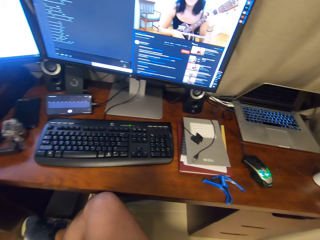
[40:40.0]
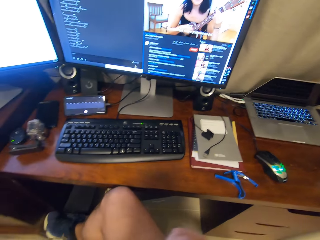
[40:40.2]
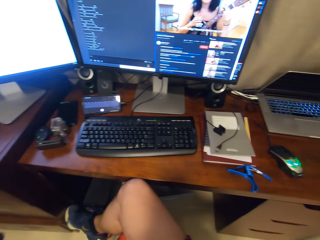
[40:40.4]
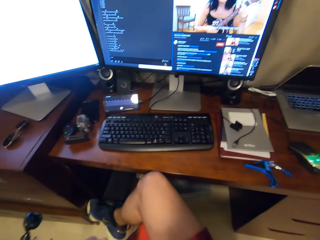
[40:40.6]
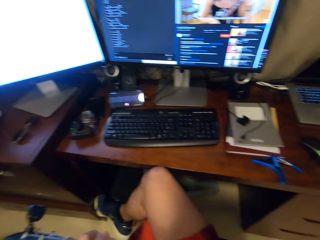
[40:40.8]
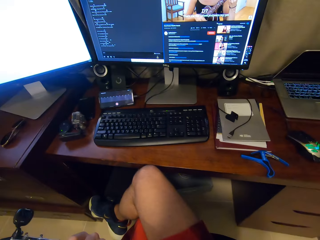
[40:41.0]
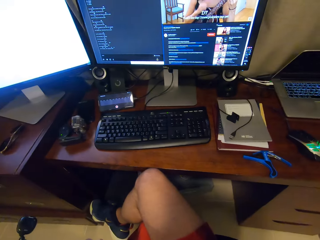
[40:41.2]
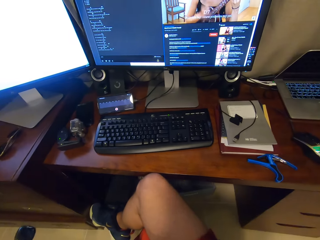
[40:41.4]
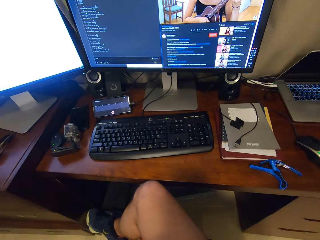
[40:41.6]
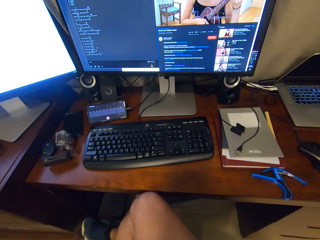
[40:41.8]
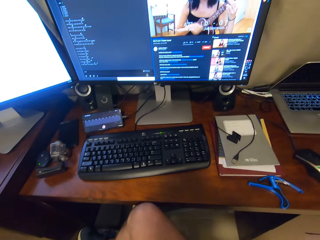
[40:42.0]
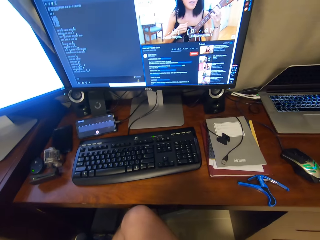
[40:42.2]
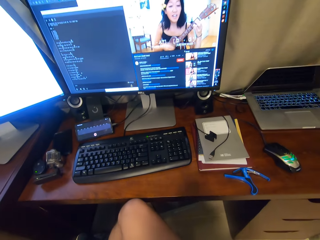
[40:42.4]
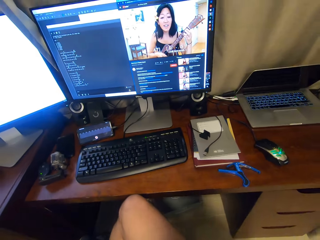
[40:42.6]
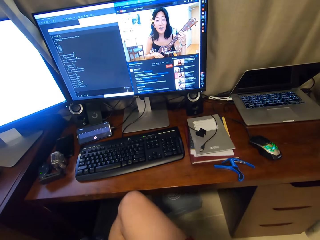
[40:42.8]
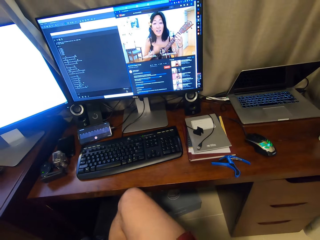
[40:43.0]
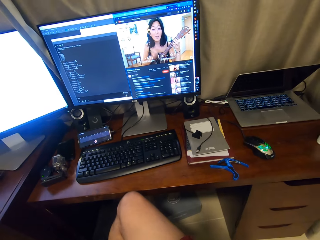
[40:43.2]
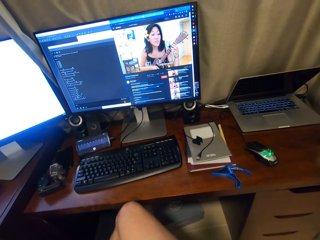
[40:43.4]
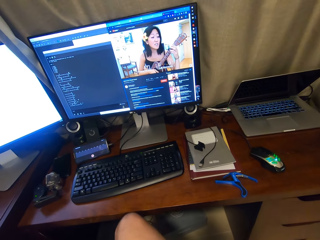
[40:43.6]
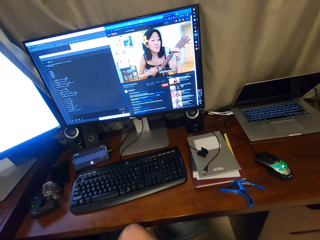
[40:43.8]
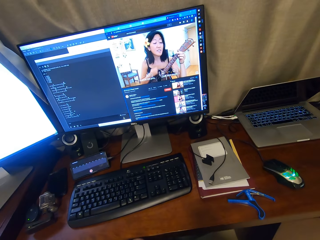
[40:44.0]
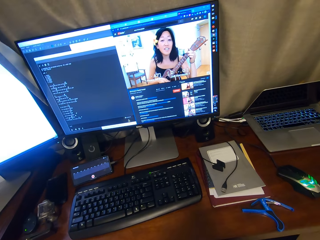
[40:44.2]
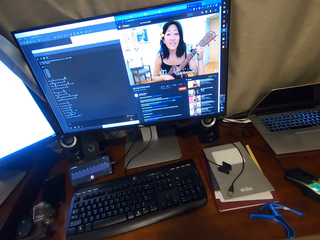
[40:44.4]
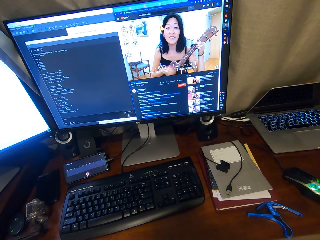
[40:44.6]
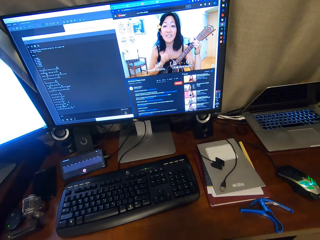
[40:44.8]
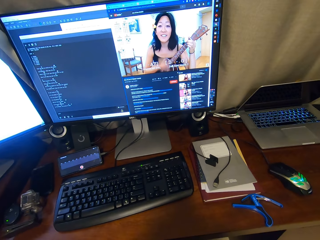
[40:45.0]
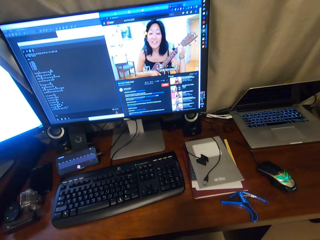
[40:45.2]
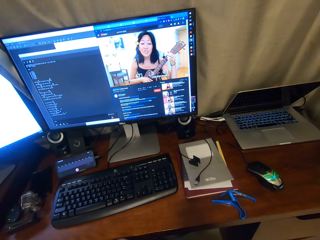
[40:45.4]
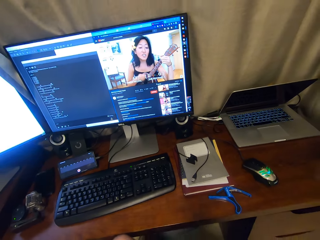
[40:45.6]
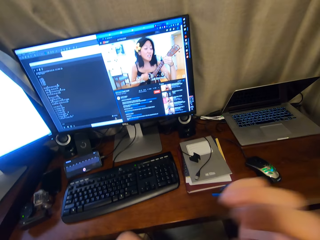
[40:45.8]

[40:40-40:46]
The camera wearer looks around.

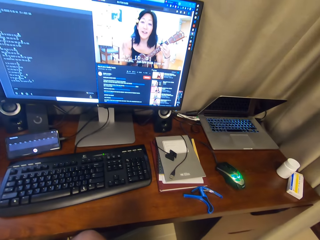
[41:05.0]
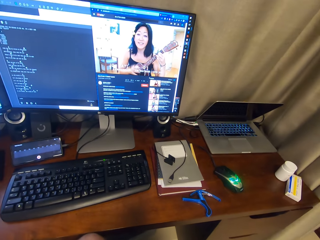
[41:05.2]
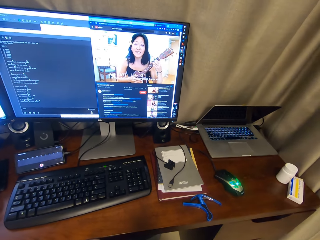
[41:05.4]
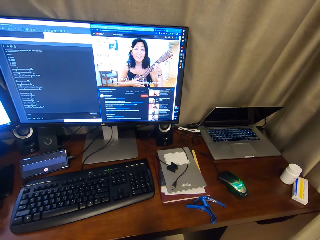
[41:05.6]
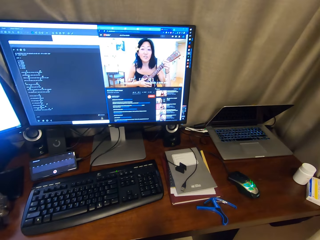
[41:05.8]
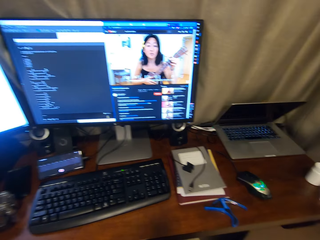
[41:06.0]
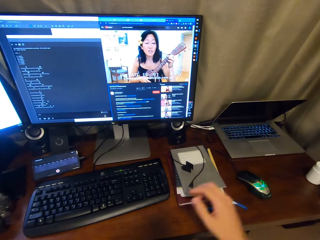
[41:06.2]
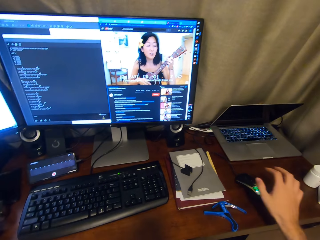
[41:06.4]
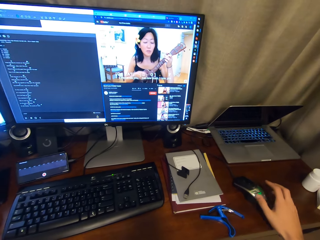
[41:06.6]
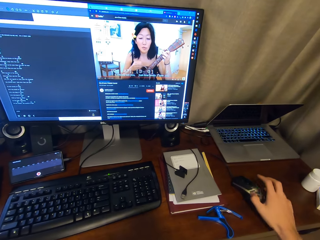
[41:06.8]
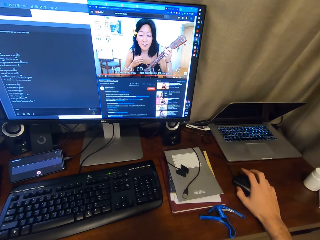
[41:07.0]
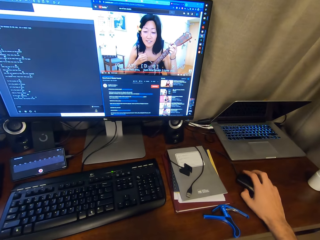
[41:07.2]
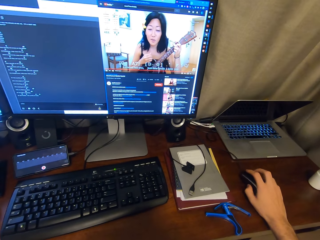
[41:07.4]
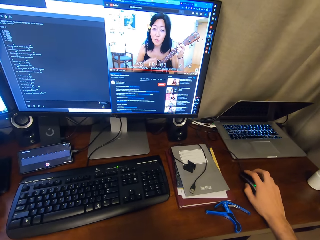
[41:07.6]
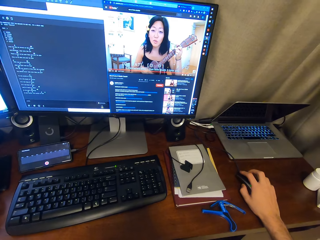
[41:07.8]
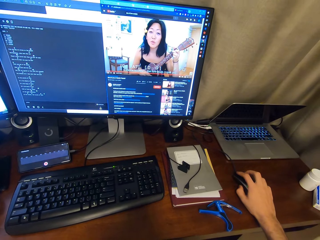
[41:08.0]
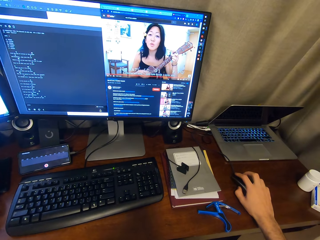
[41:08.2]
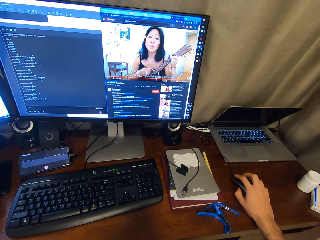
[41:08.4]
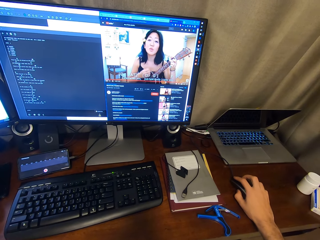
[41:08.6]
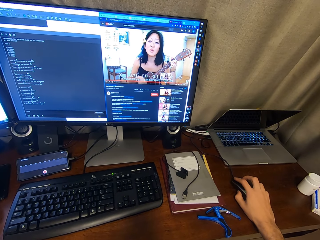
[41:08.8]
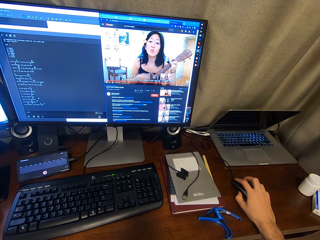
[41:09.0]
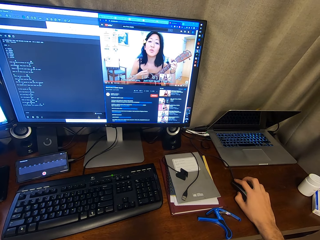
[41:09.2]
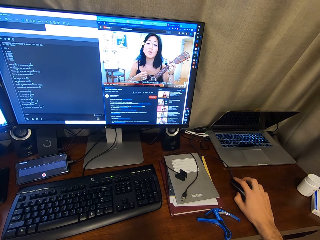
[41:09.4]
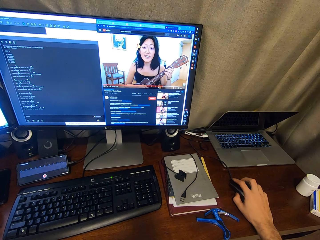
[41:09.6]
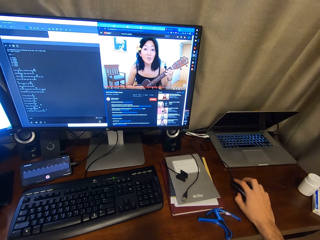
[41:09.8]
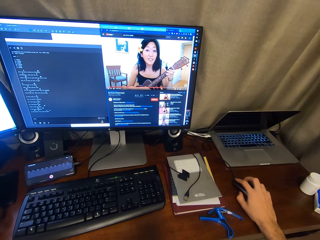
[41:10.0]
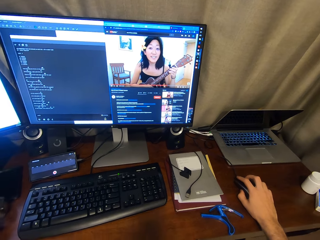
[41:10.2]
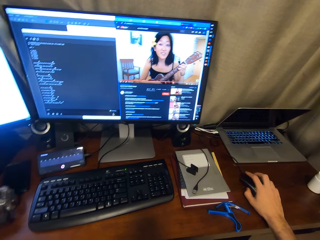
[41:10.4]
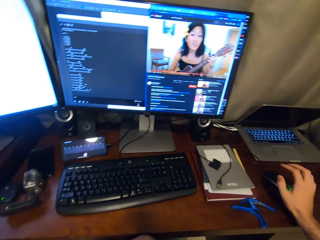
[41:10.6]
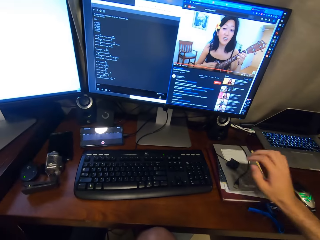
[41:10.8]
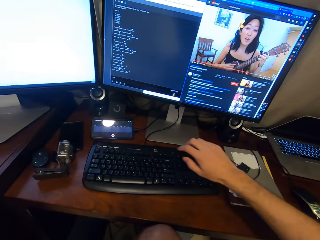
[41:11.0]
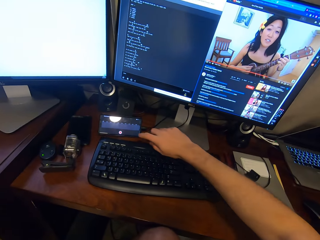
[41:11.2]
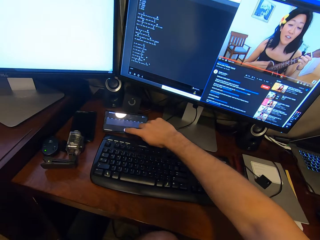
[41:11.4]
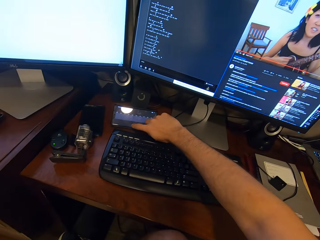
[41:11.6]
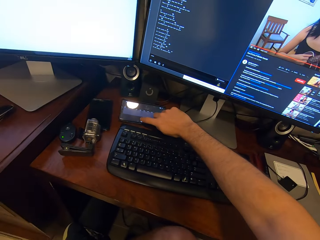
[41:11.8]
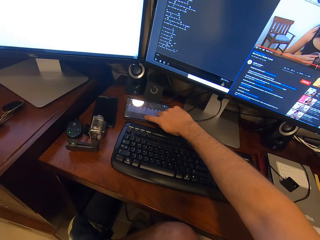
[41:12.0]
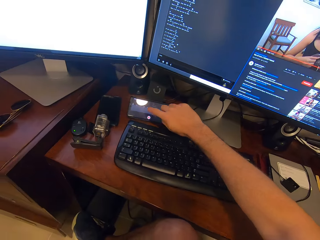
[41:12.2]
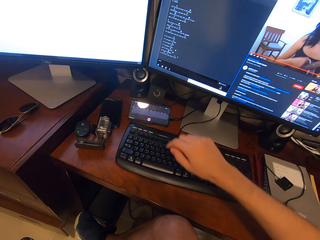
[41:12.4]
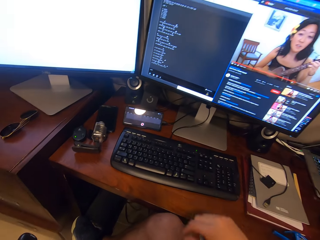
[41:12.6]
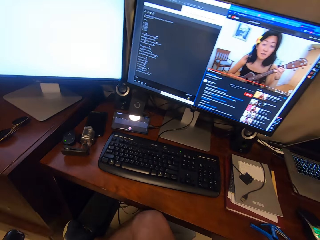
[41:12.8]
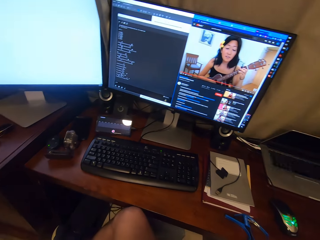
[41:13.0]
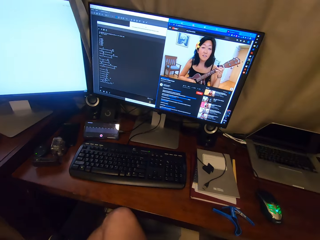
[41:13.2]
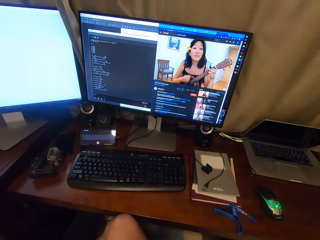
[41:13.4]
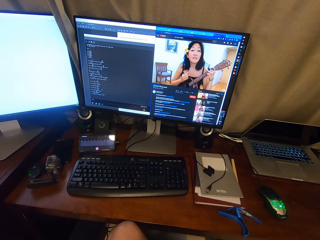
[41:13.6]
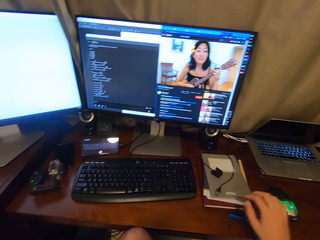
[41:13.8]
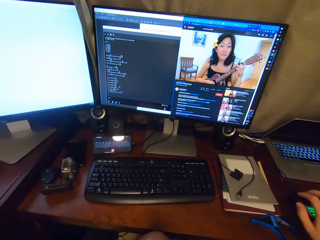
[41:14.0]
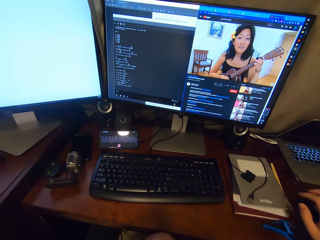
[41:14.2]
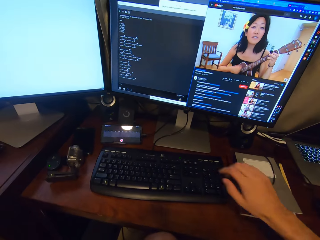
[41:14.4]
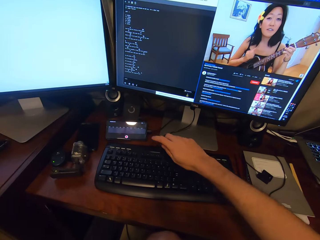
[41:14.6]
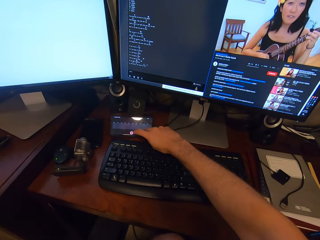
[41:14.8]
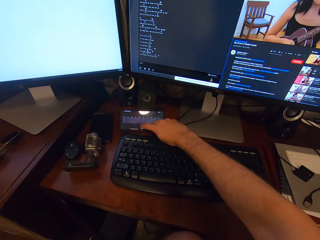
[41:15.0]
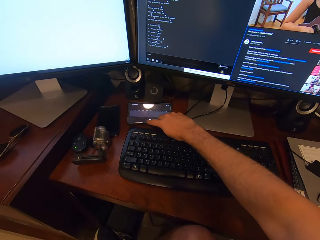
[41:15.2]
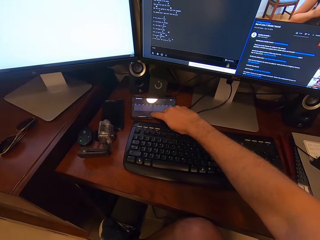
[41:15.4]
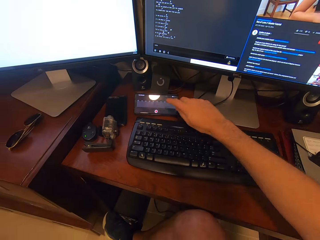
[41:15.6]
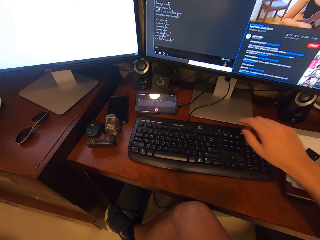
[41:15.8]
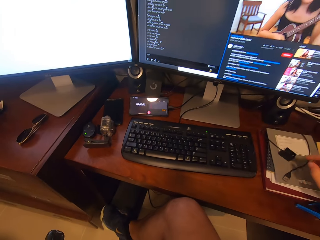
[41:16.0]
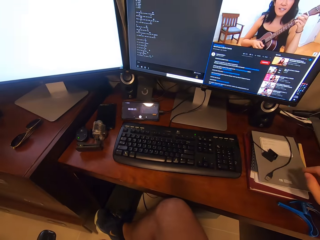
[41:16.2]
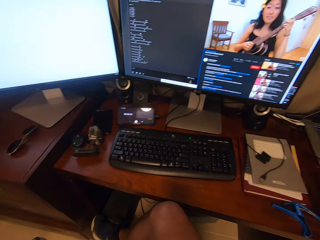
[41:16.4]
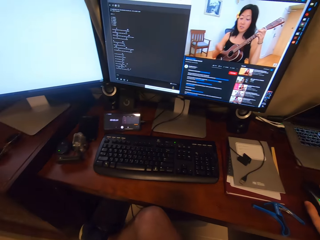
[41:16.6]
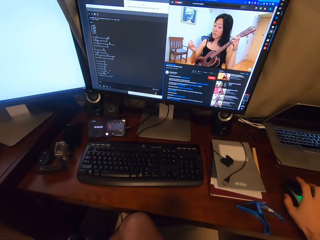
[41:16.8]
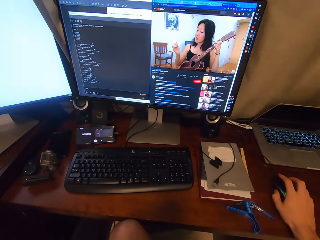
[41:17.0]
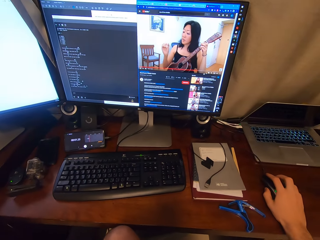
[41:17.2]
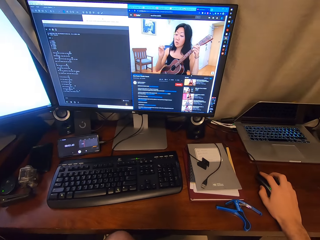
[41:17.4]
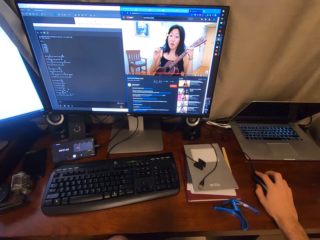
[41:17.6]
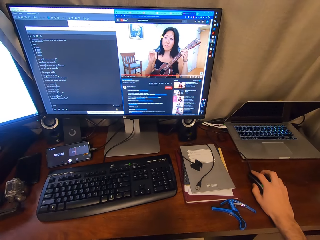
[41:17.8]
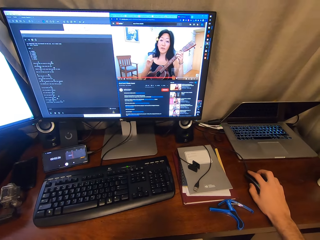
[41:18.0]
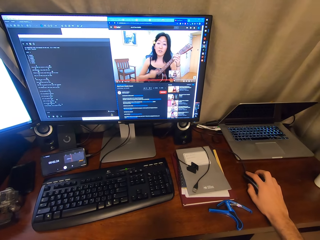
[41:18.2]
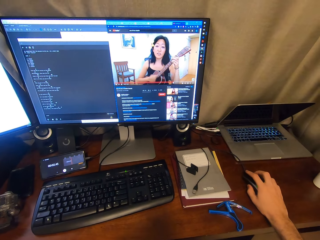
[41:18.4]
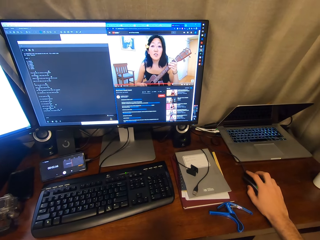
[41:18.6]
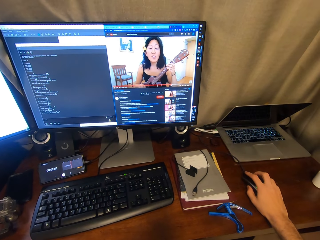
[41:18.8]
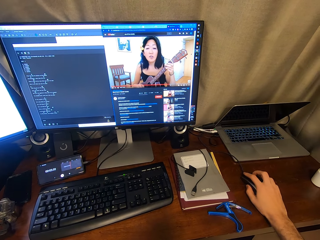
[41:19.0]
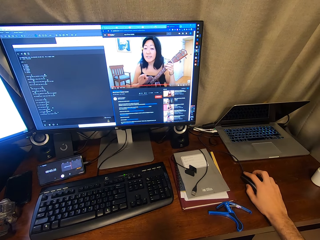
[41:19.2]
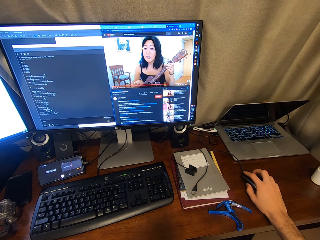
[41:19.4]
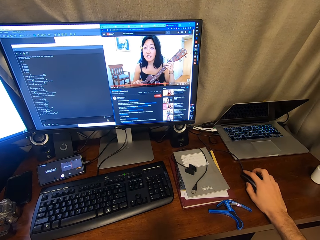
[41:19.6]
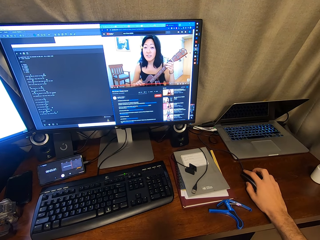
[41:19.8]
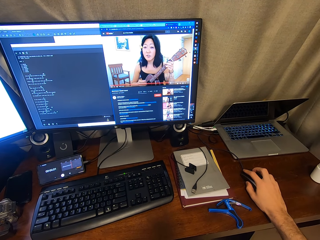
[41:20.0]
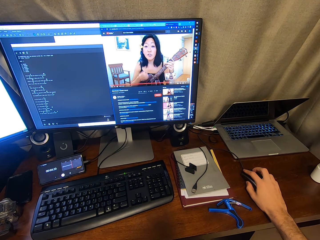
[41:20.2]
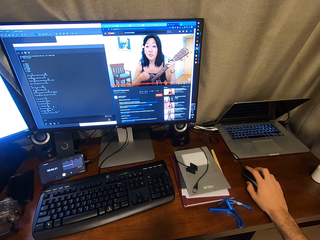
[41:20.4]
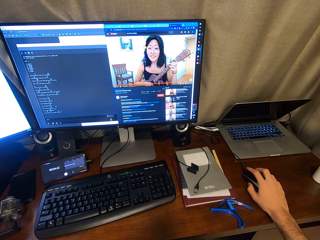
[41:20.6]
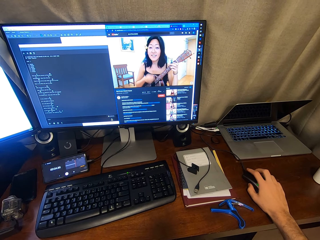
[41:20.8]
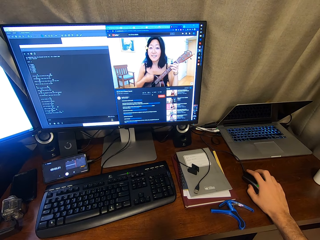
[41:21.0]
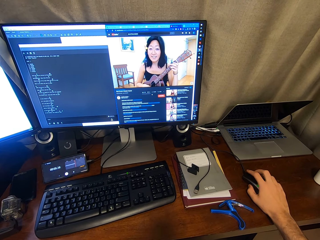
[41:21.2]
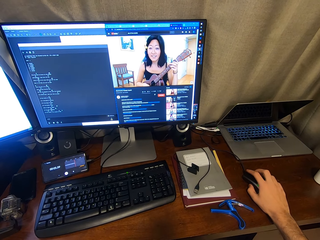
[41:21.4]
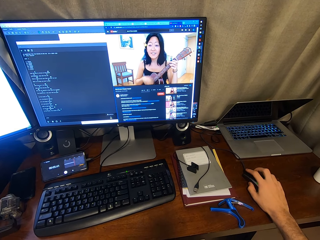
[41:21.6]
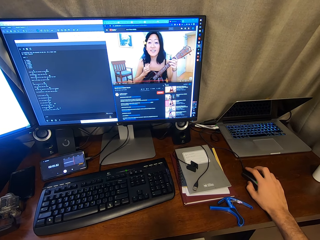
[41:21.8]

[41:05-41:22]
The camera wearer clicks on a mouse. They scroll through the desktop using the mouse. They dial on a phone. They scroll through the phone. They play the guitar. They dial on the phone. They click on the mouse. They scroll through the desktop using the mouse.
